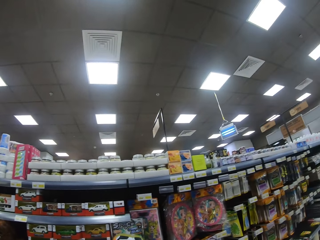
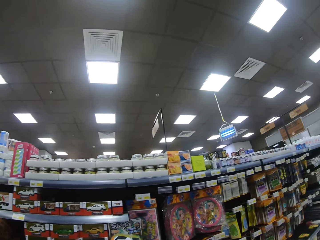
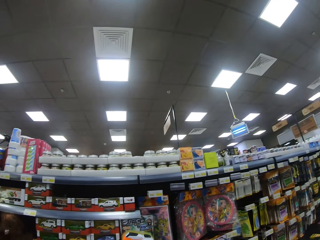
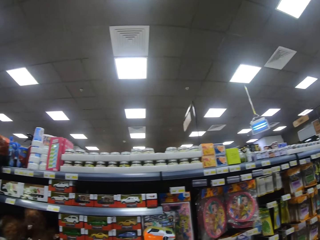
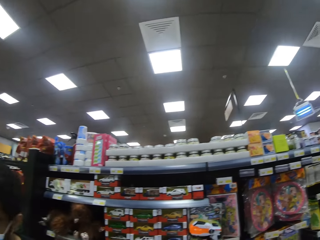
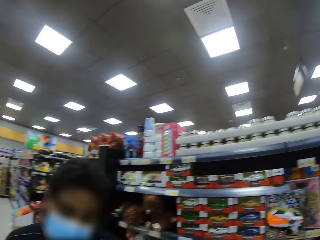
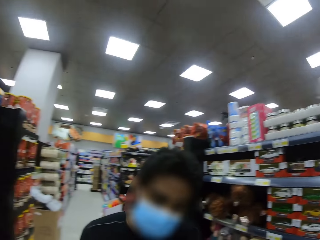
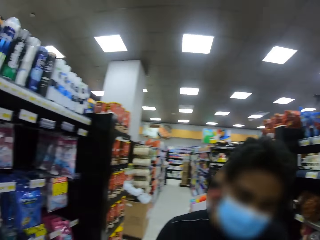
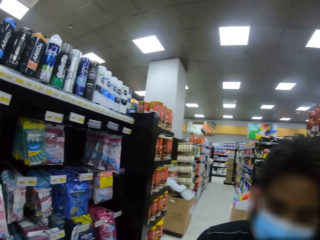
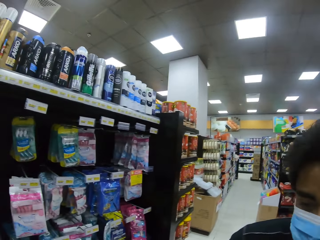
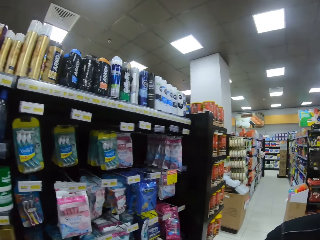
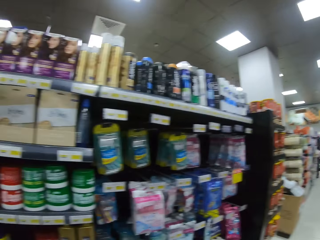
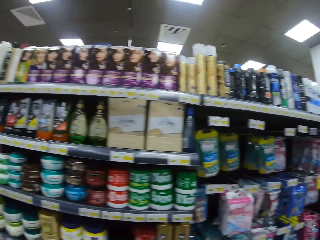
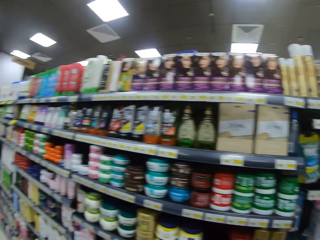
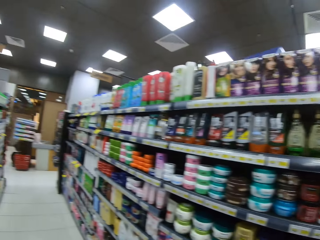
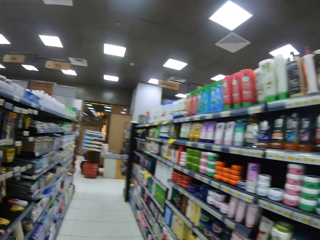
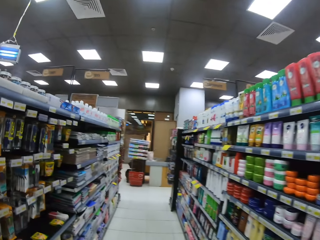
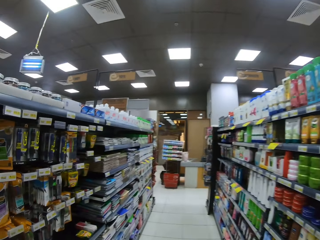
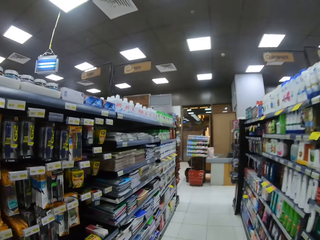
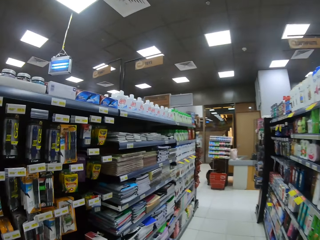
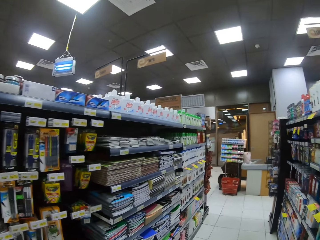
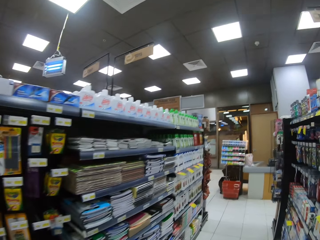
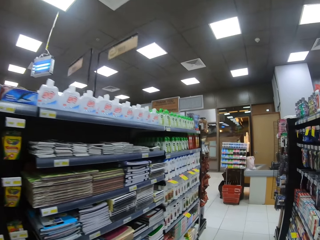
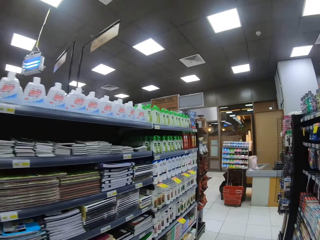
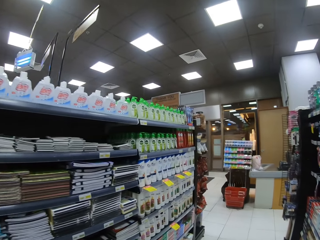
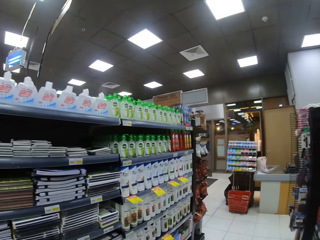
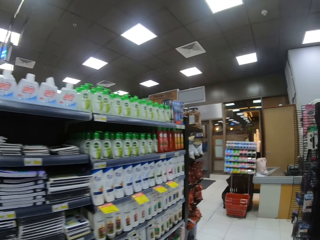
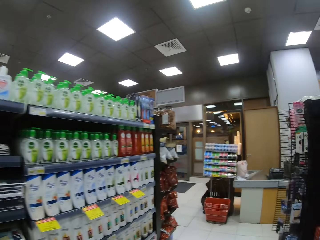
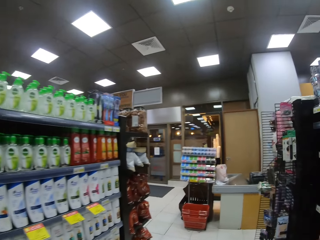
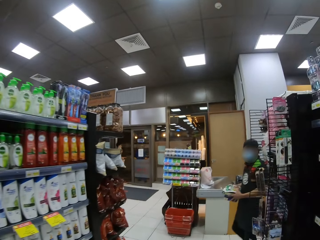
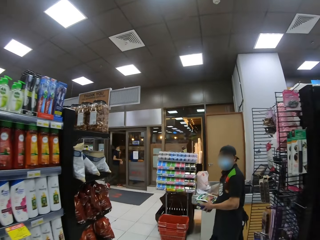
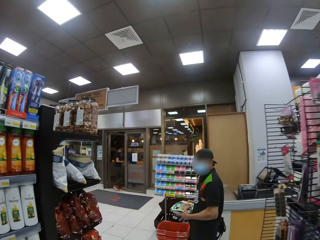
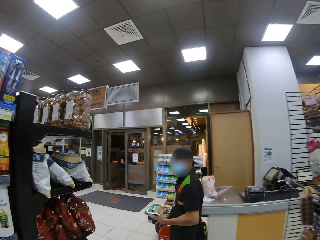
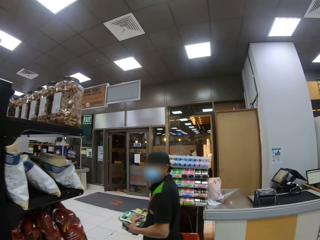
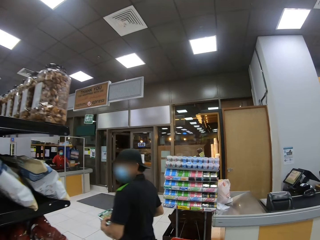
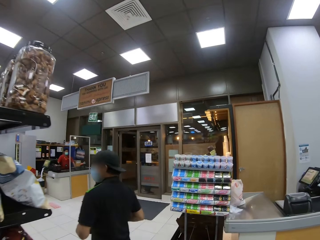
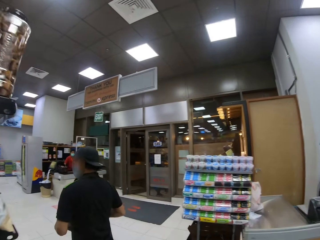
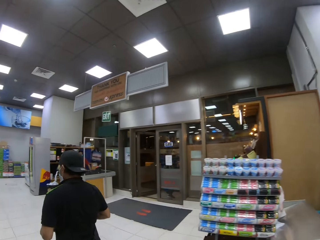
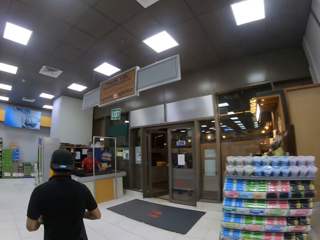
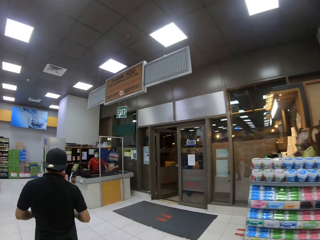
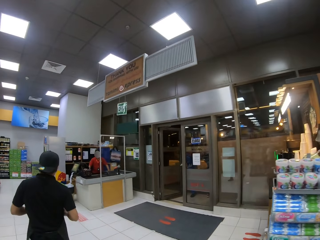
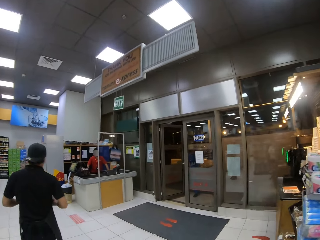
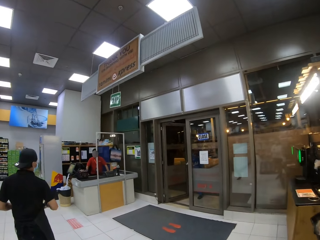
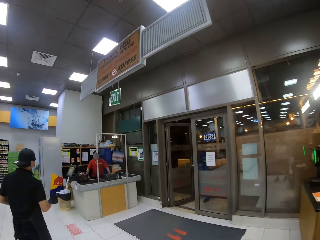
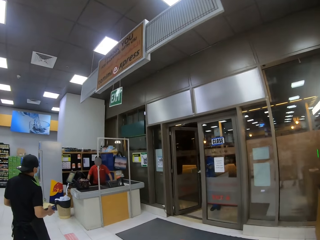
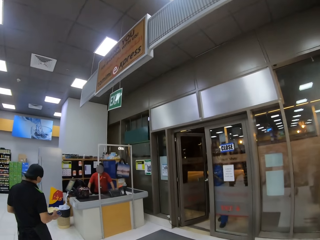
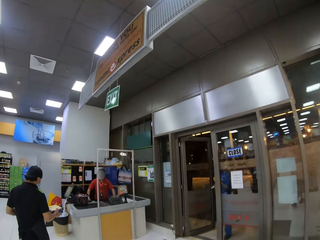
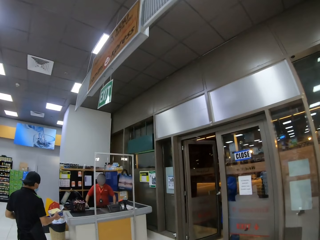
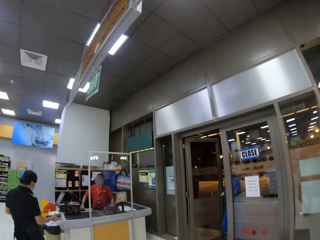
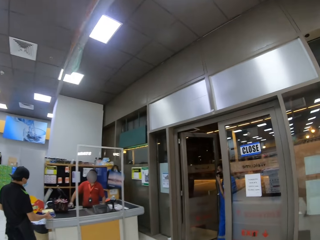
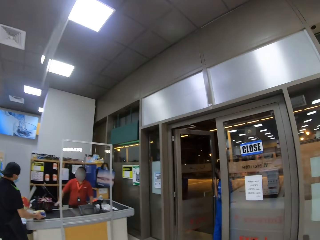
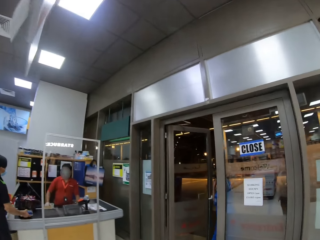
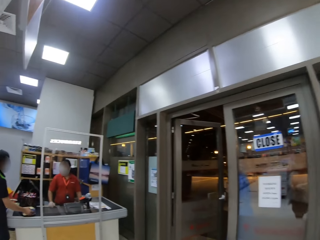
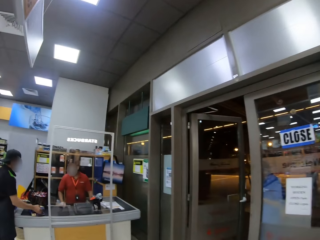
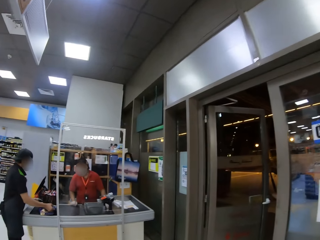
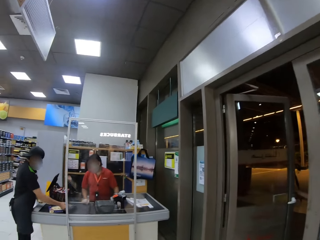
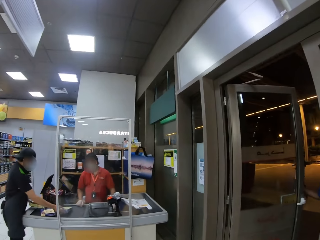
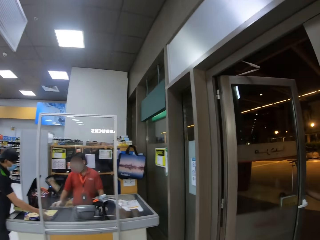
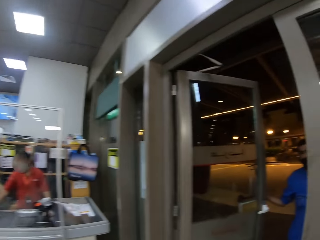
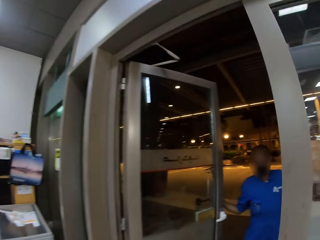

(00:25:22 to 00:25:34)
The camera wearer looks around. They walk forward. They walk towards the door.

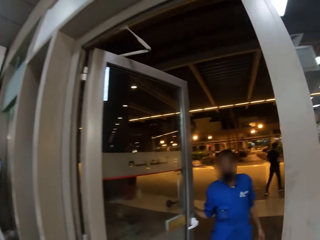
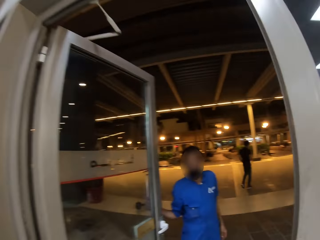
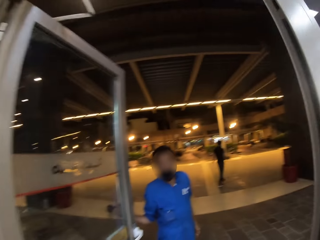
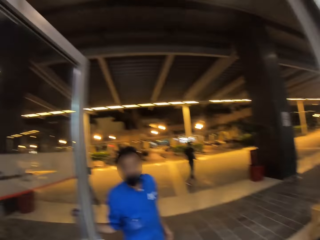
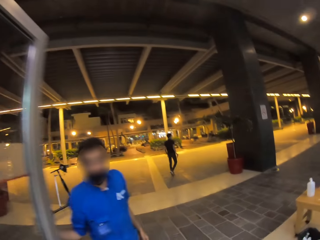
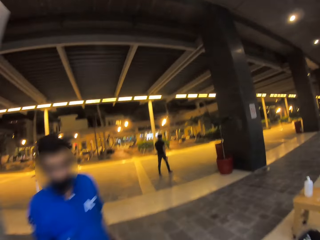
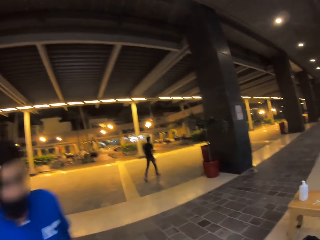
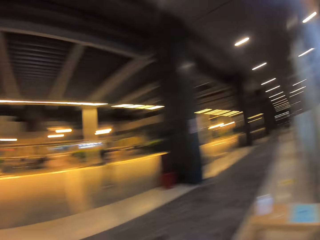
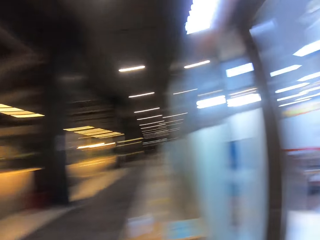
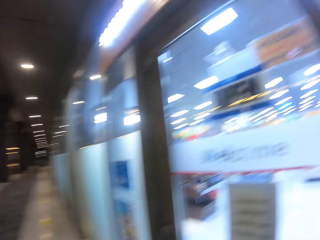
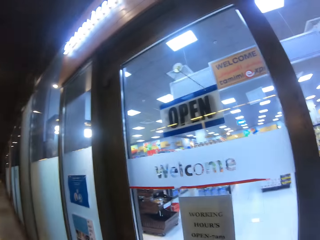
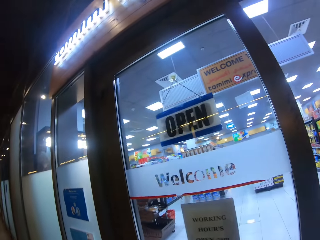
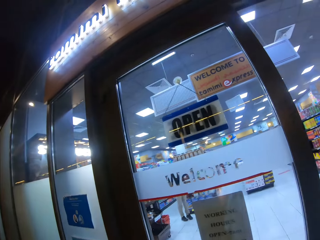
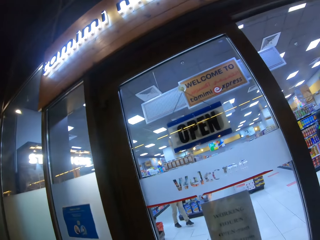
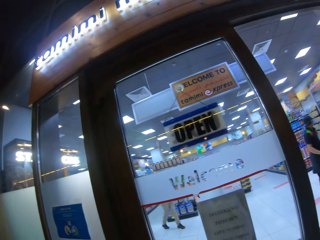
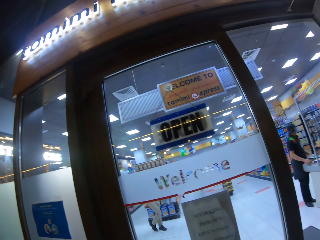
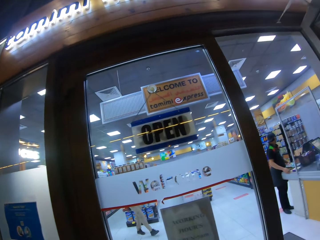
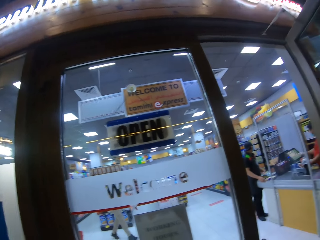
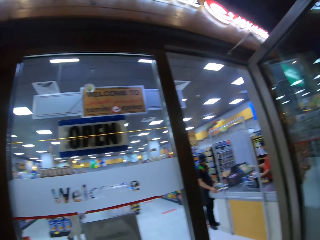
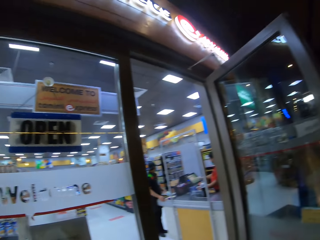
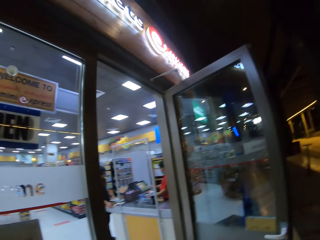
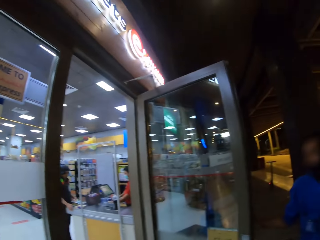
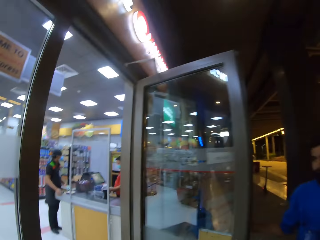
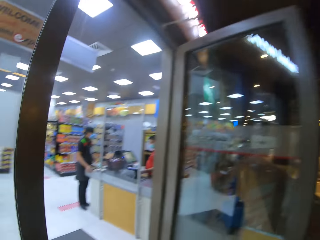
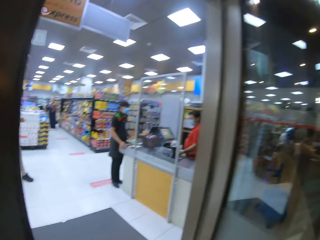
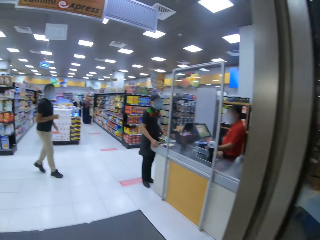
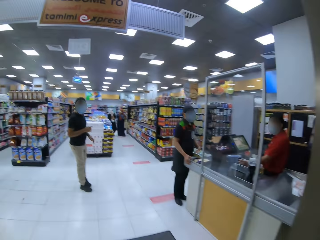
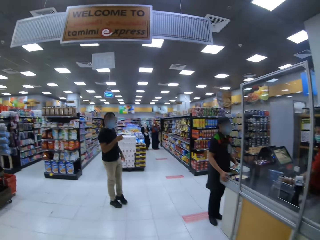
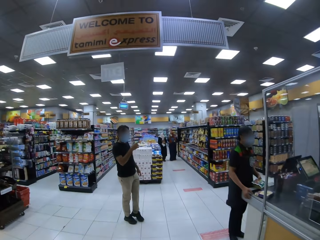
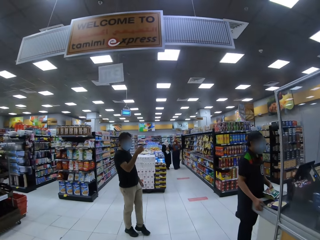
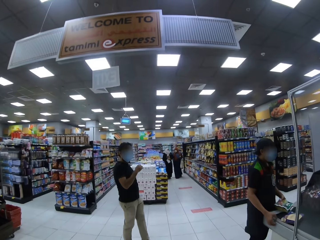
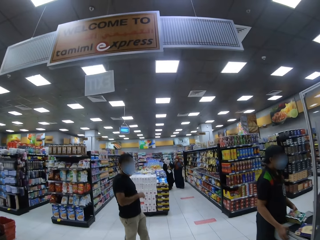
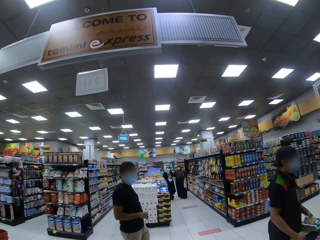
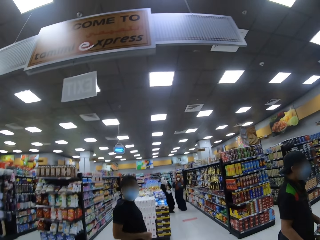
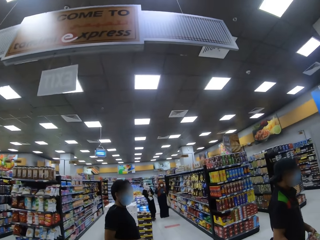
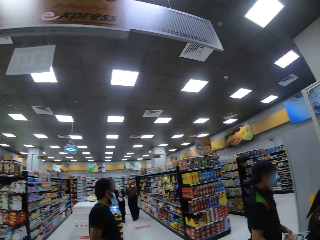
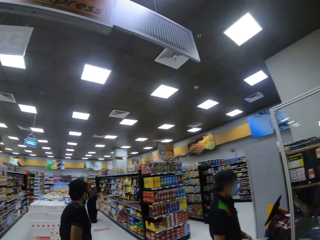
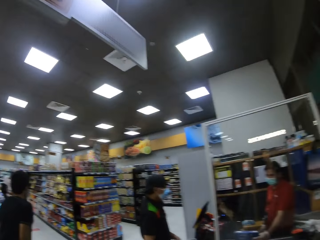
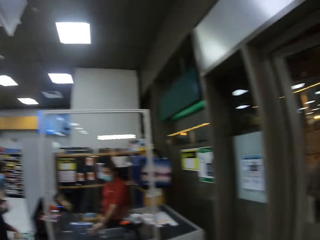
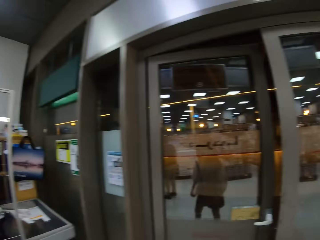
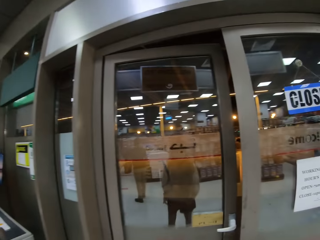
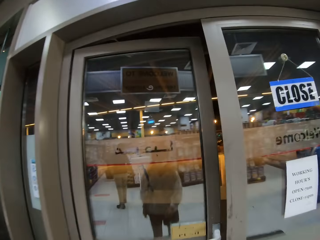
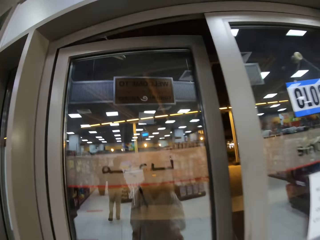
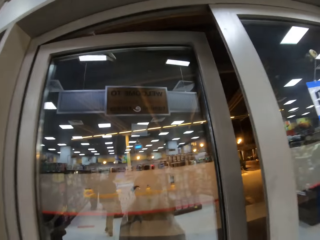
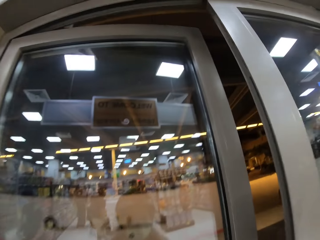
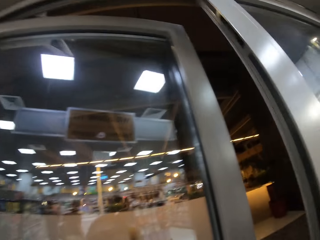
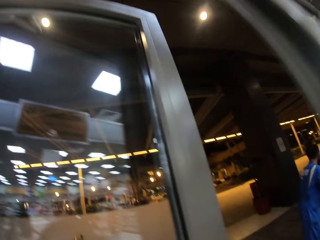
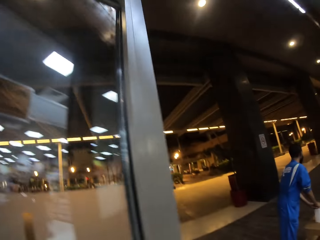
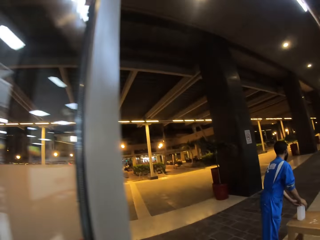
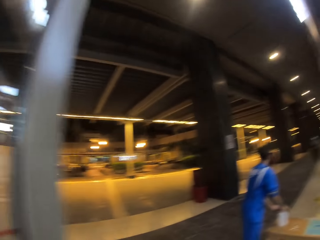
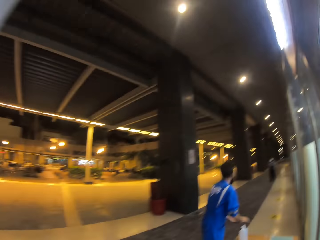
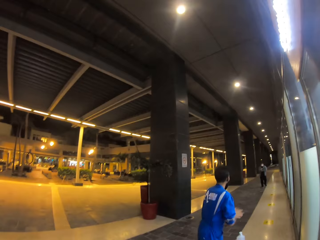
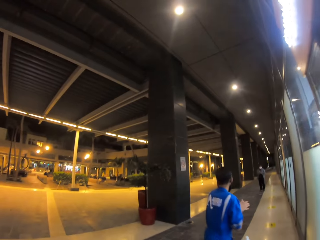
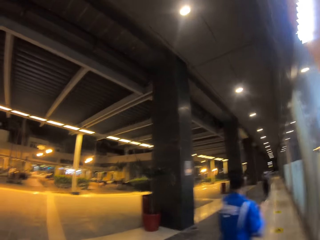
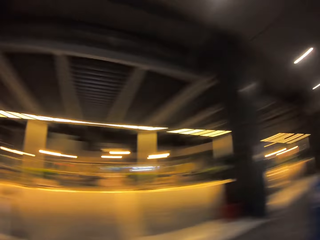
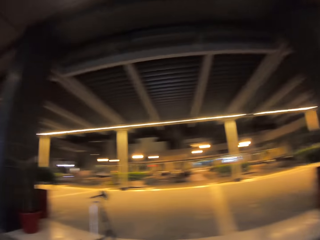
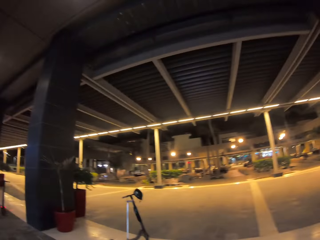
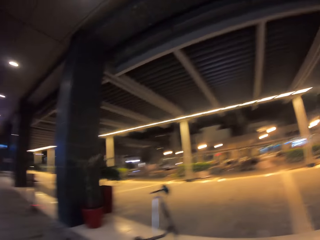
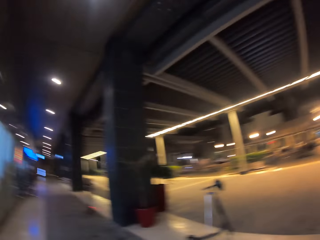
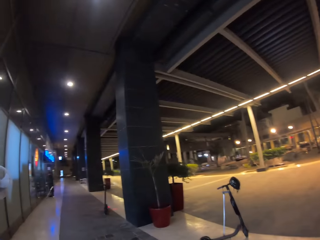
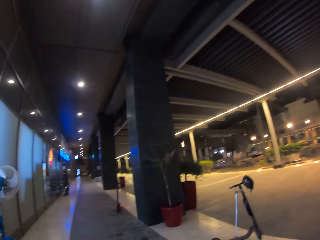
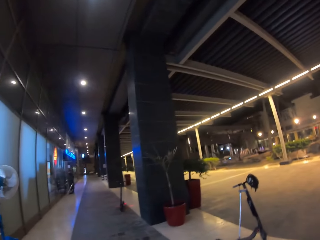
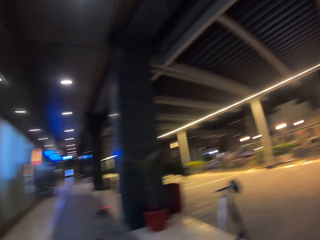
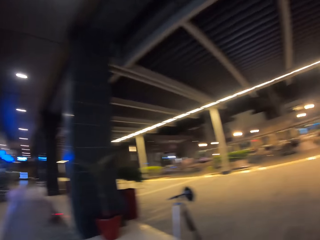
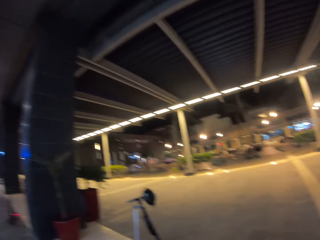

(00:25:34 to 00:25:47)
The camera wearer moves outside. They look aside. They enter the supermarket. They turn back. They open the door. They move outside.
